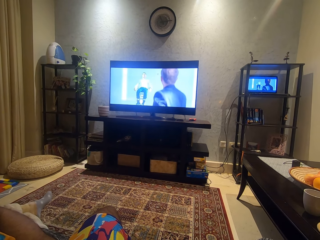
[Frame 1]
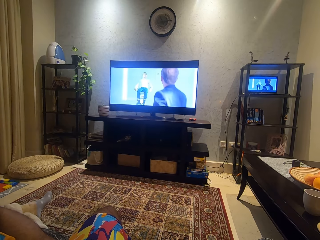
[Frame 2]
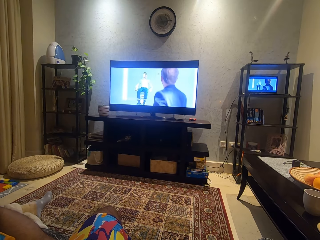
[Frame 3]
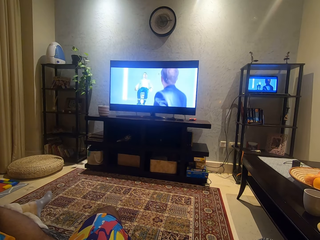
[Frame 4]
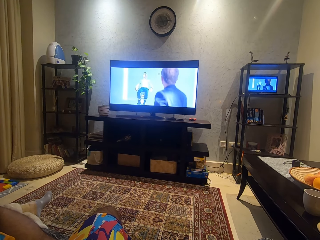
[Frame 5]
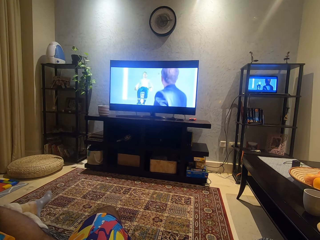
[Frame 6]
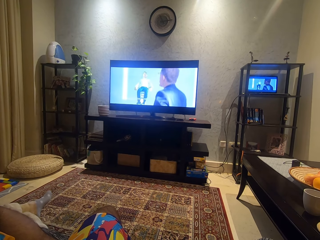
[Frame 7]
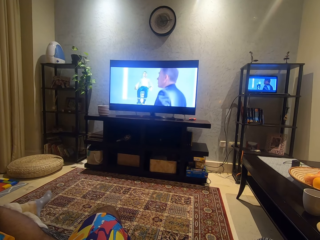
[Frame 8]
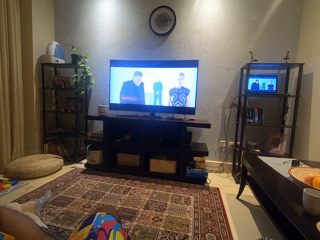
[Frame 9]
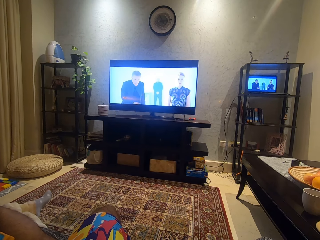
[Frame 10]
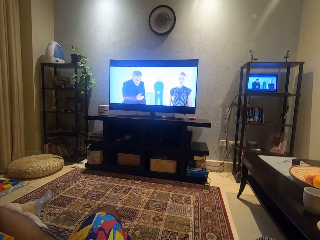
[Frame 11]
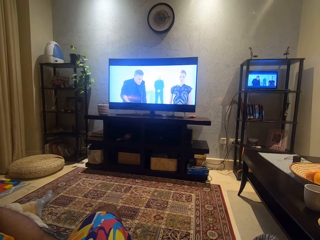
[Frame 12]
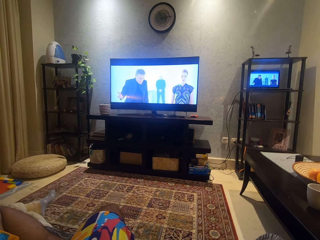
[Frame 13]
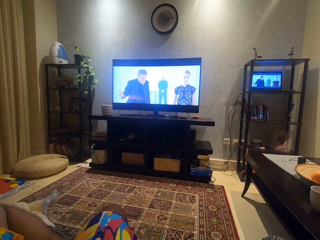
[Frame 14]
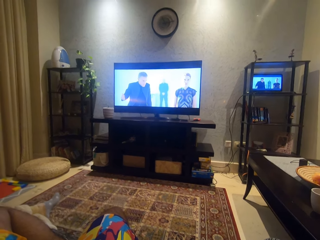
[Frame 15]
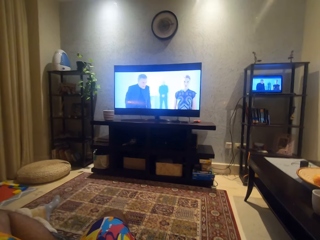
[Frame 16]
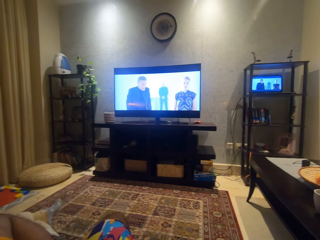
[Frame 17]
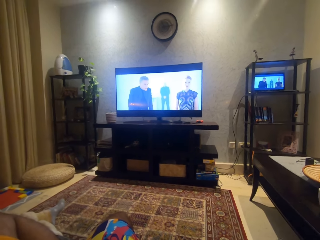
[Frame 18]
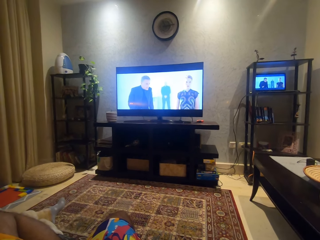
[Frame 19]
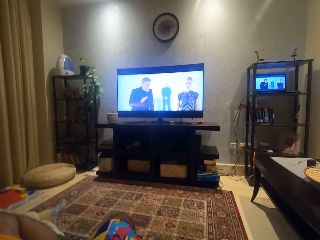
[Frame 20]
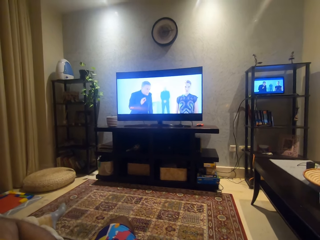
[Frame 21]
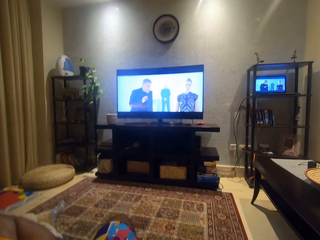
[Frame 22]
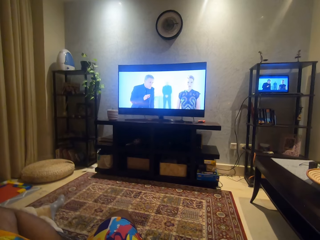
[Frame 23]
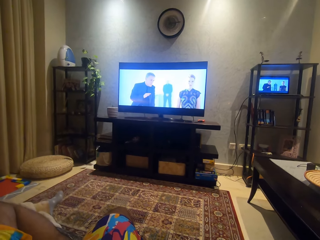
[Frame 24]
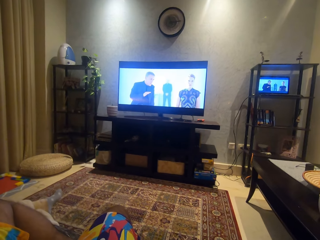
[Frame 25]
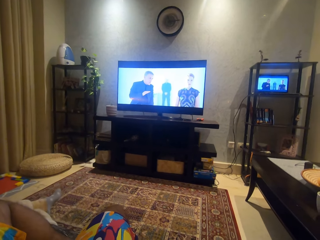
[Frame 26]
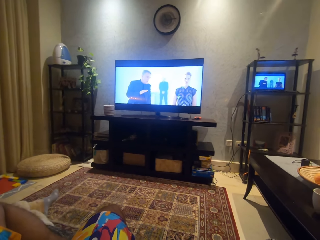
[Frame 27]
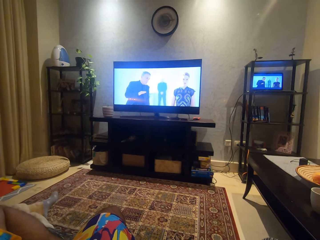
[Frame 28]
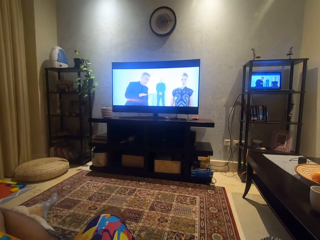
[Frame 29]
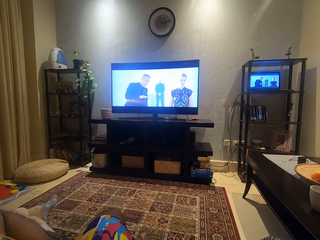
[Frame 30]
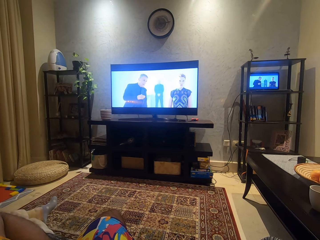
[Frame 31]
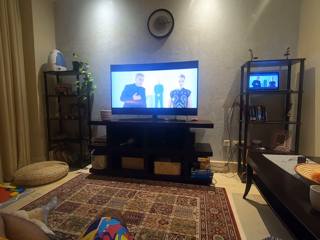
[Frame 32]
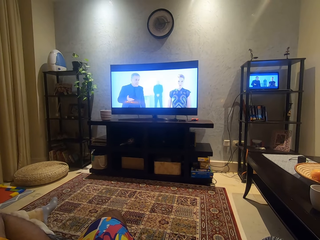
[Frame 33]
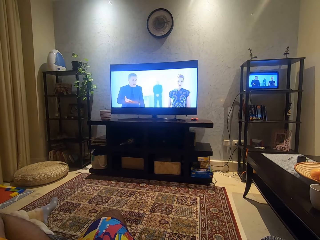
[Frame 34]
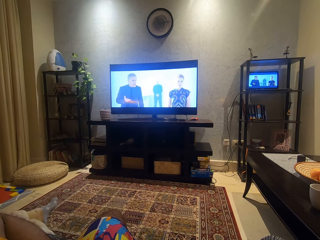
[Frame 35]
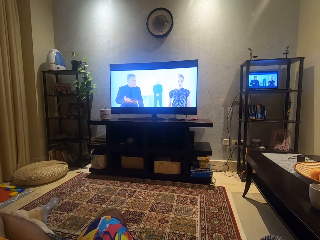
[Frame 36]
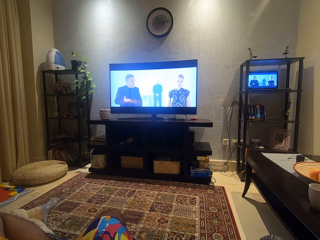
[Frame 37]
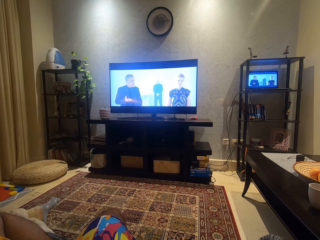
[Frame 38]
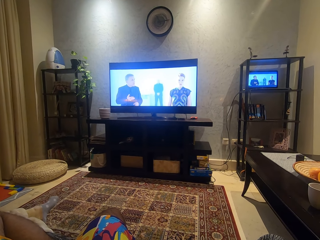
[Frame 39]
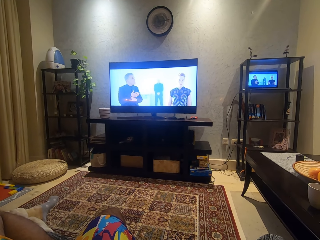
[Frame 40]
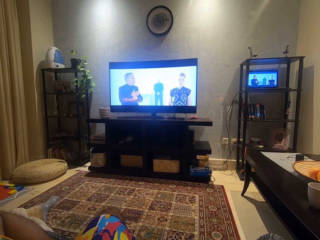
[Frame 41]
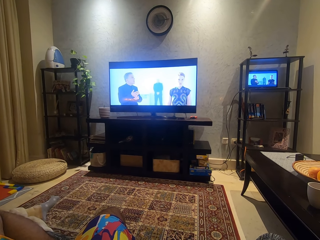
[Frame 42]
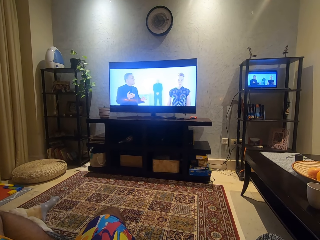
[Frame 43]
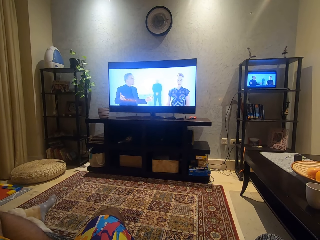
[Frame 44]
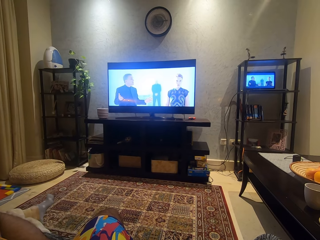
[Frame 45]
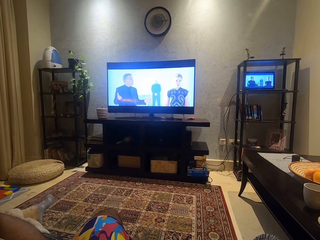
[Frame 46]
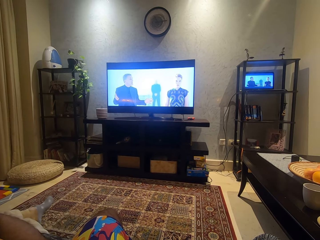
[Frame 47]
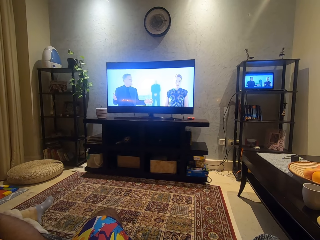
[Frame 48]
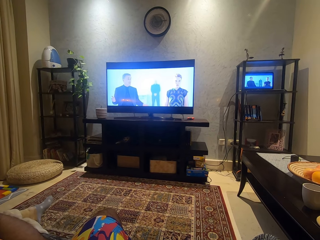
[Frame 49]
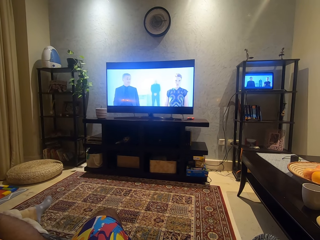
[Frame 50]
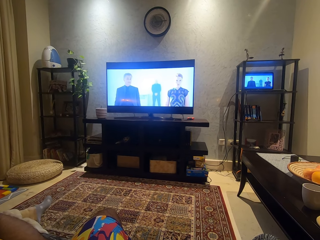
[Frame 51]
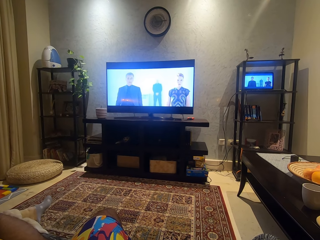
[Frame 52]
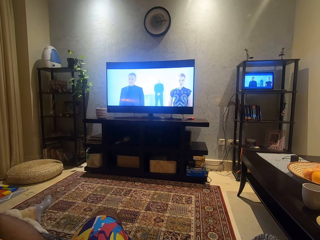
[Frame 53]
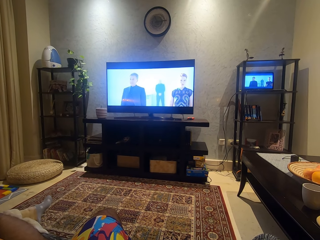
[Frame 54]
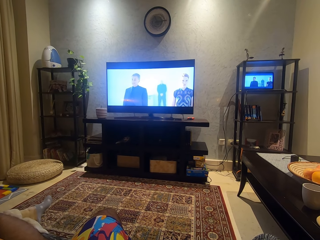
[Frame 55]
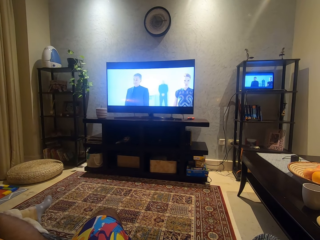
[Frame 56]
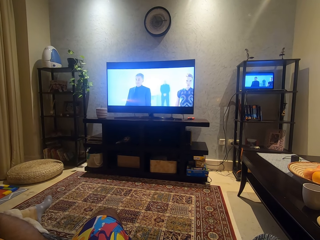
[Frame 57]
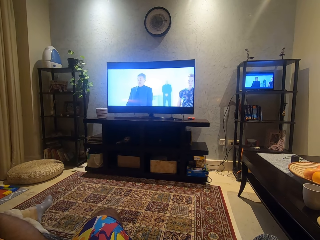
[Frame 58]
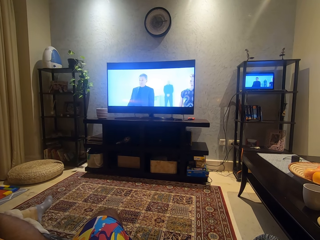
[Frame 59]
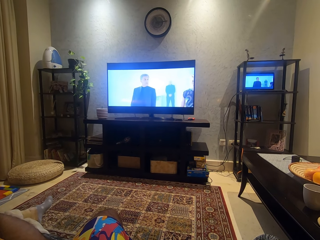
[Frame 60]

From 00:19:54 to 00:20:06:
The camera wearer moves his head.

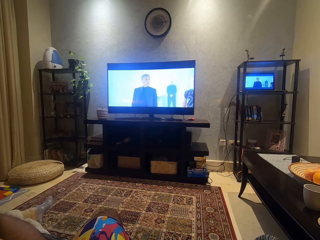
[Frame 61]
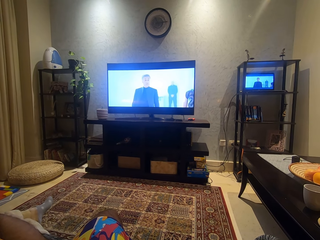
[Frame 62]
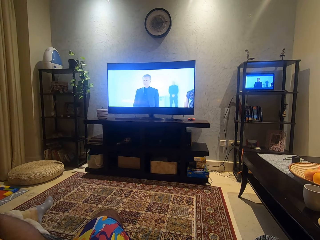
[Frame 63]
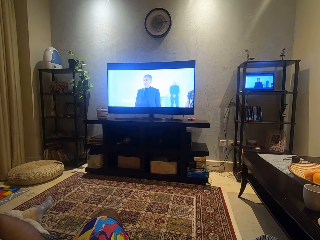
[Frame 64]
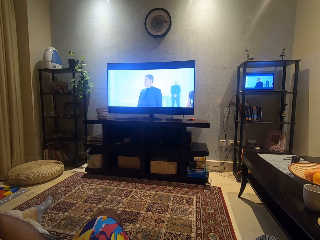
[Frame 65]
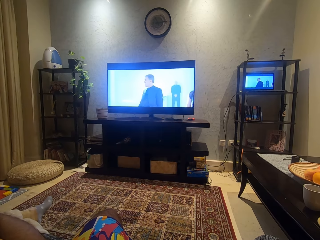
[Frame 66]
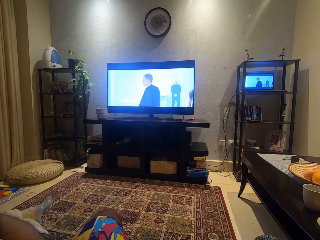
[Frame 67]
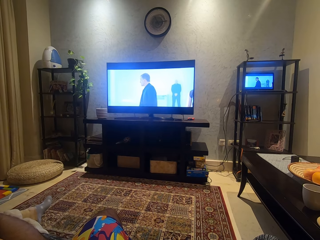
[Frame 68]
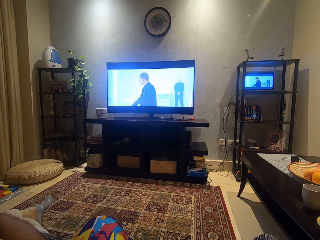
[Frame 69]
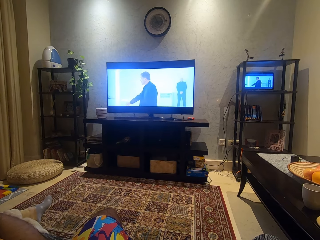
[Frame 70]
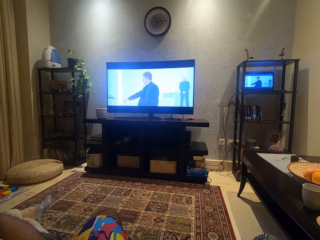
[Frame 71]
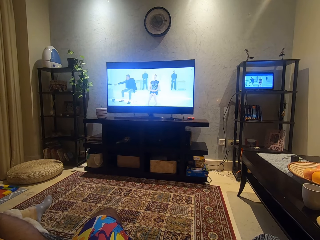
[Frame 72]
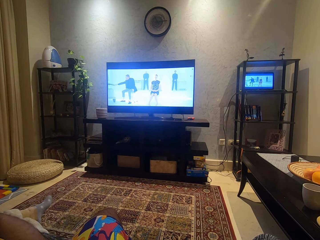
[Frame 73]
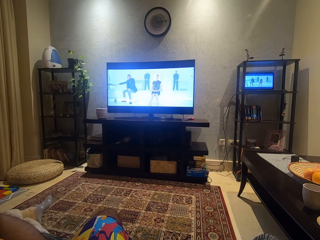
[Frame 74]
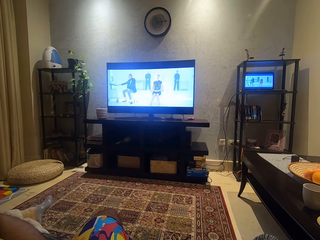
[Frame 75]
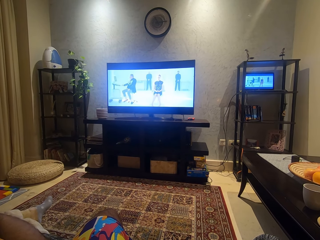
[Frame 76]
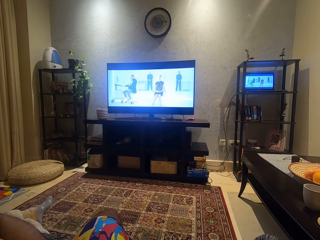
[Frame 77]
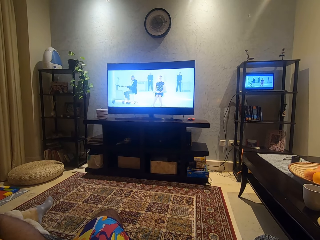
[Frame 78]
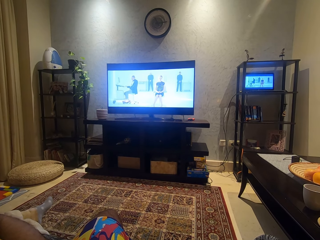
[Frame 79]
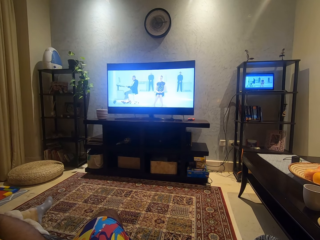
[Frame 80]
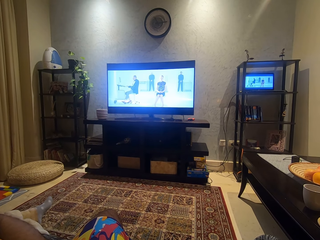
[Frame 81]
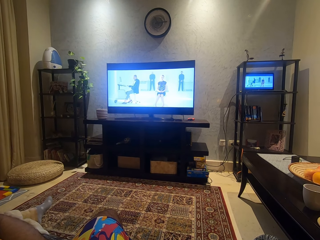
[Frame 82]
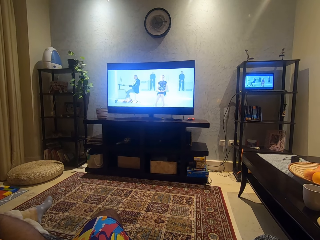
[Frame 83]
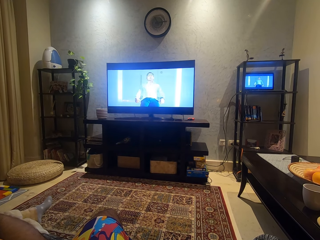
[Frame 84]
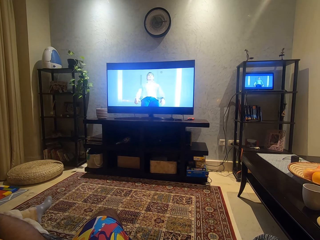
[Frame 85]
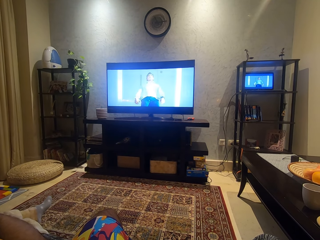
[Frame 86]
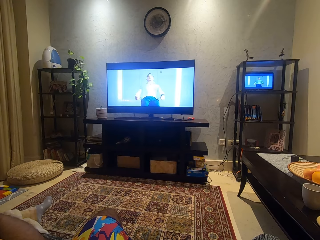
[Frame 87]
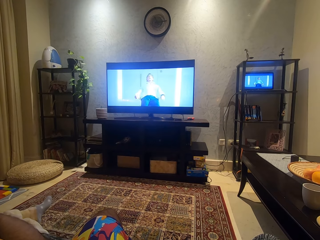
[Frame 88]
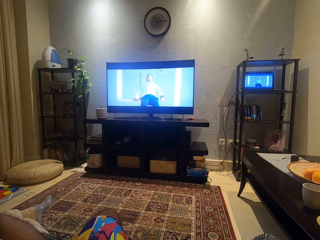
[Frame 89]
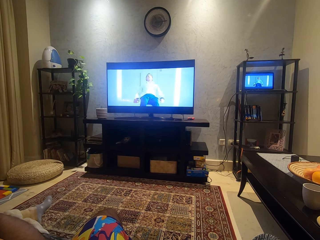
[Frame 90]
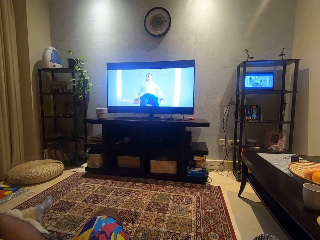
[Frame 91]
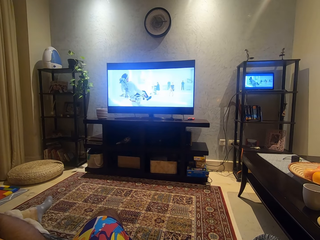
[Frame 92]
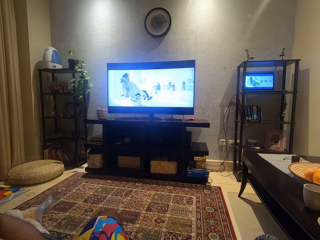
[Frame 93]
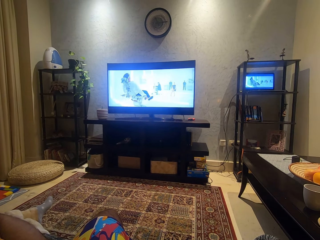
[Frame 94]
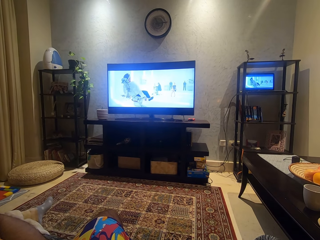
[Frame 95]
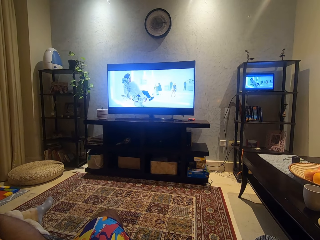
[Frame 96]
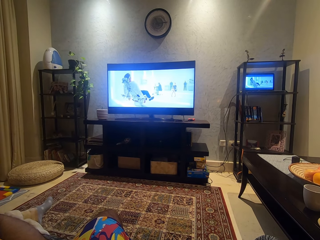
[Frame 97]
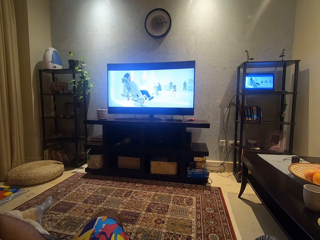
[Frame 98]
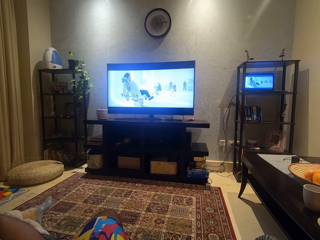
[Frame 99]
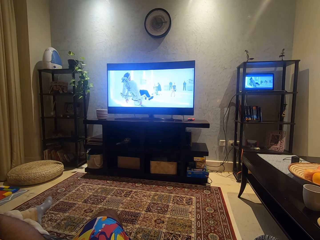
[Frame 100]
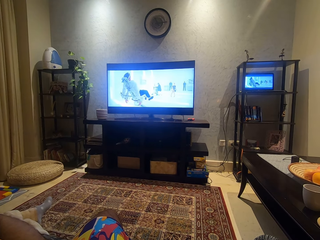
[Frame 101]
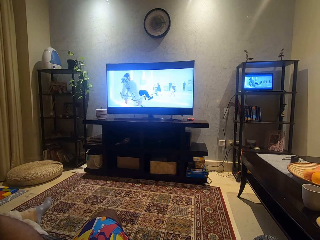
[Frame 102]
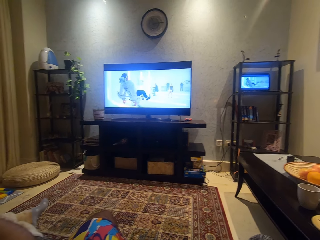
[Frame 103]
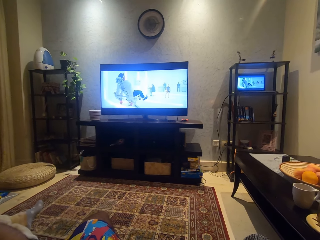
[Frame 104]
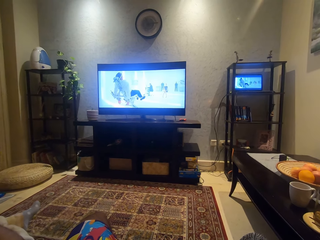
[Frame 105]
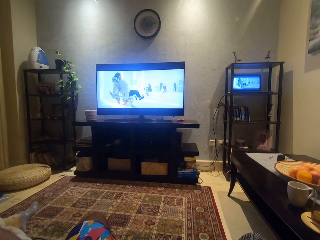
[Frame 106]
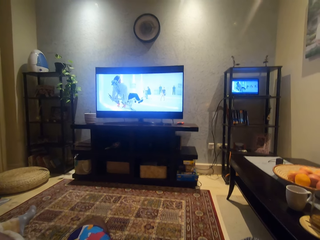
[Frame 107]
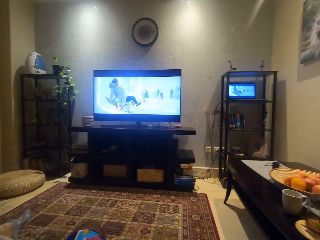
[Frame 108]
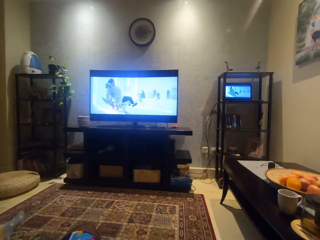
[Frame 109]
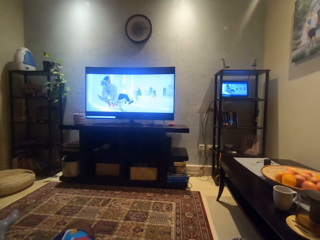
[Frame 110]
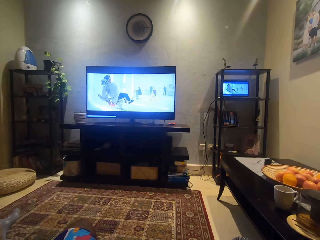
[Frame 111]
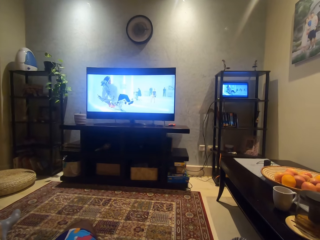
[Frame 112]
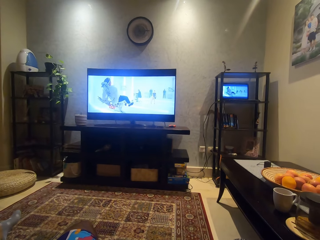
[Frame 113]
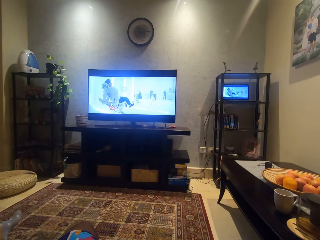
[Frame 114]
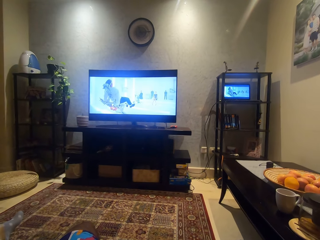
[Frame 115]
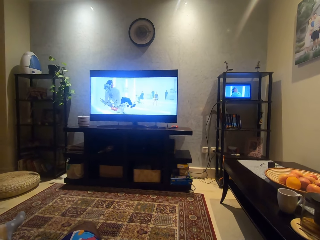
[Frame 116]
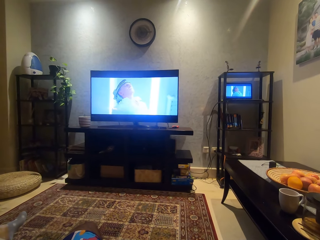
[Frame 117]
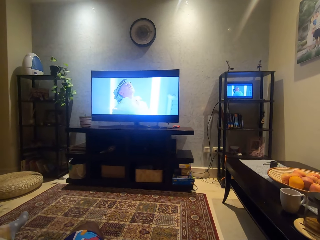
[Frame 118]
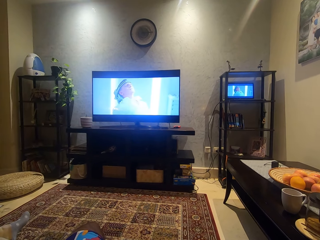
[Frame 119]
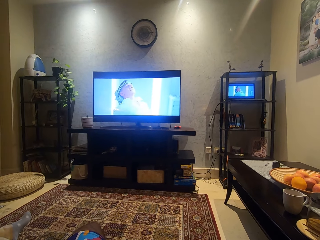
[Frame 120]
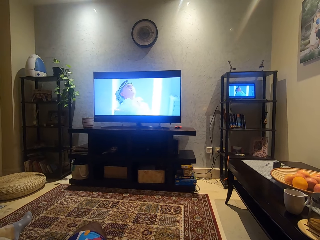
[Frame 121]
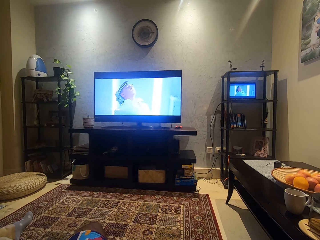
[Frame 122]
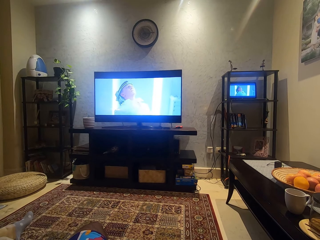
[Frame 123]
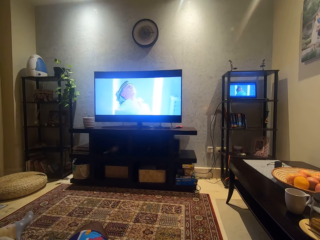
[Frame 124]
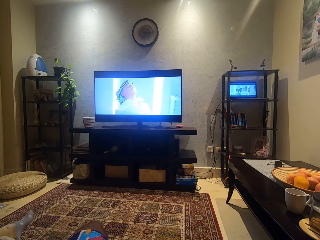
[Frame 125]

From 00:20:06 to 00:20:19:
The camera wearer watches a movie. He moves his head.
